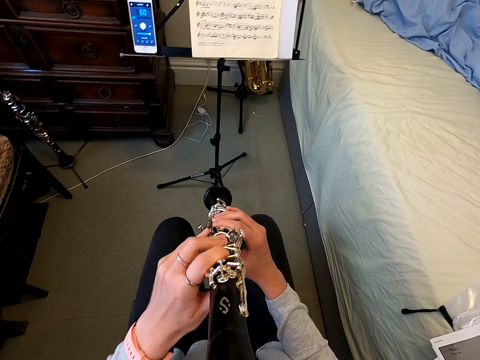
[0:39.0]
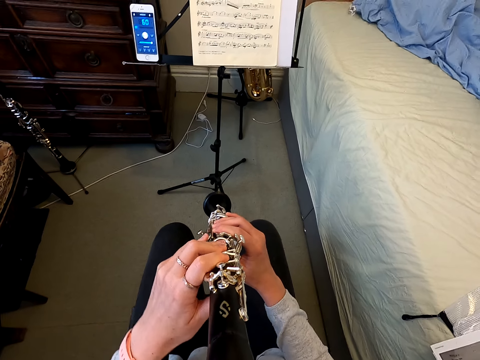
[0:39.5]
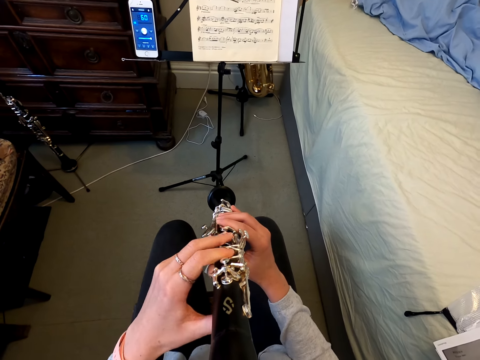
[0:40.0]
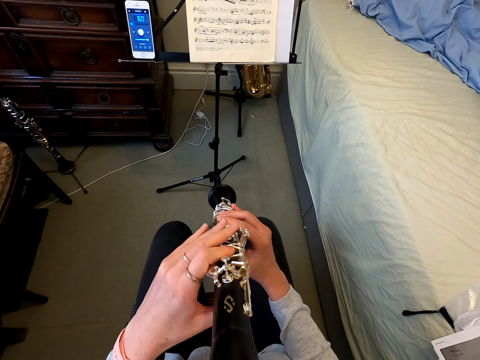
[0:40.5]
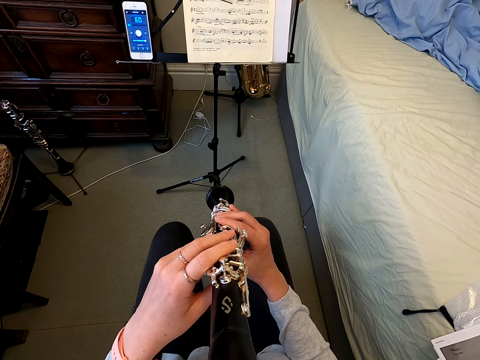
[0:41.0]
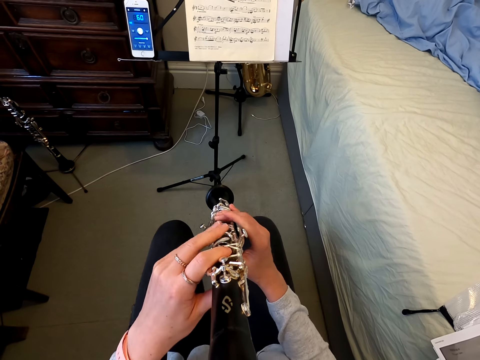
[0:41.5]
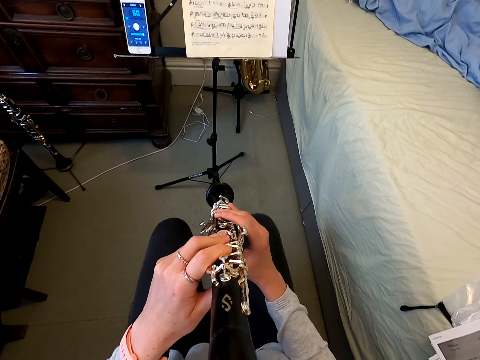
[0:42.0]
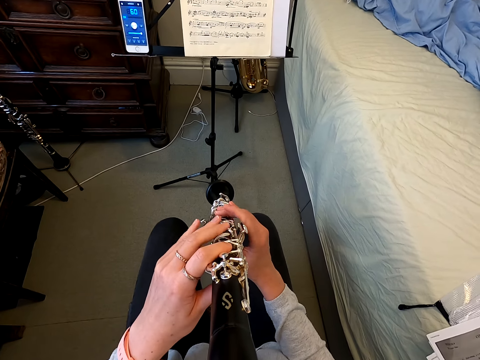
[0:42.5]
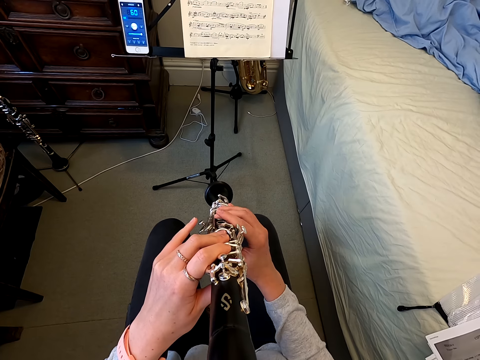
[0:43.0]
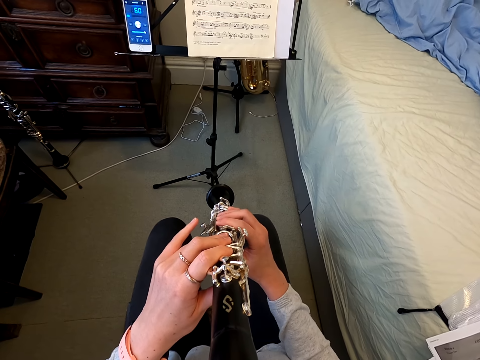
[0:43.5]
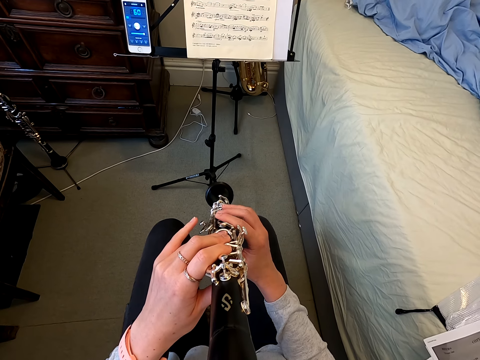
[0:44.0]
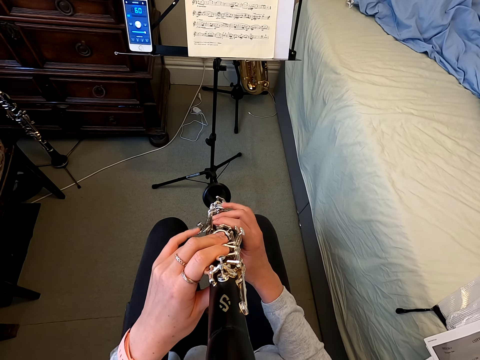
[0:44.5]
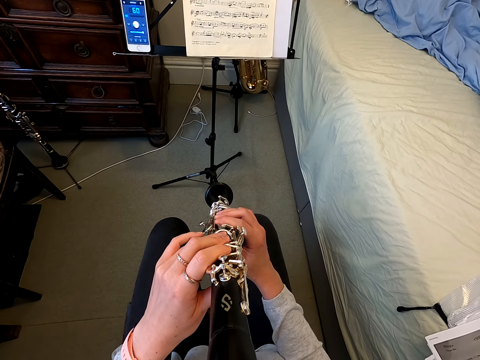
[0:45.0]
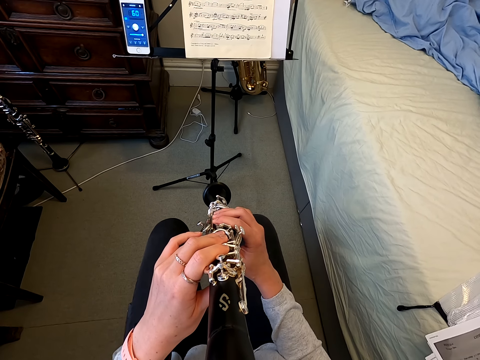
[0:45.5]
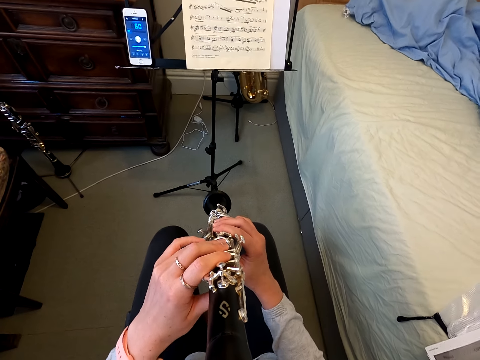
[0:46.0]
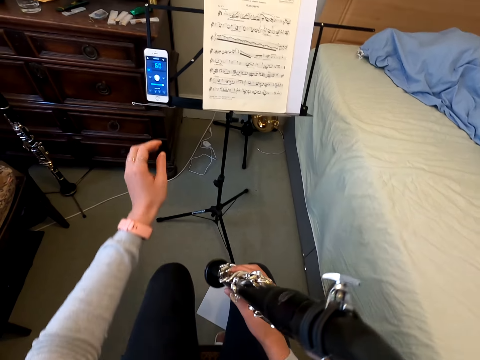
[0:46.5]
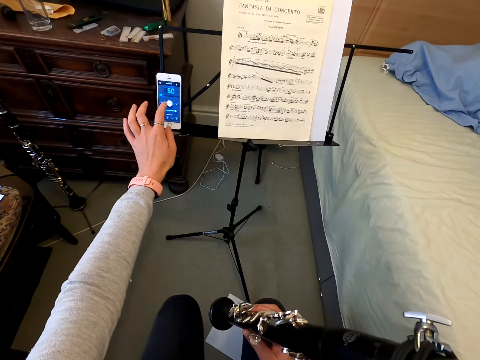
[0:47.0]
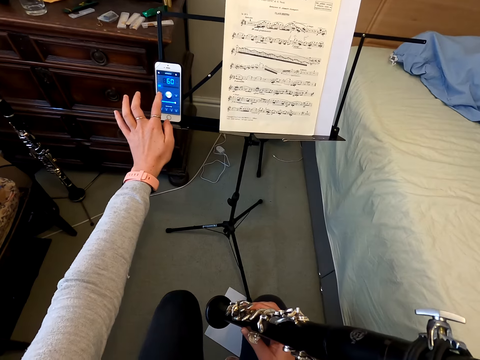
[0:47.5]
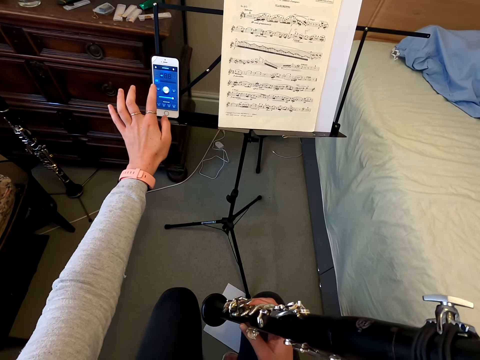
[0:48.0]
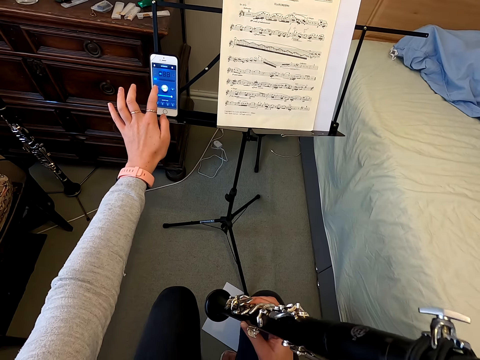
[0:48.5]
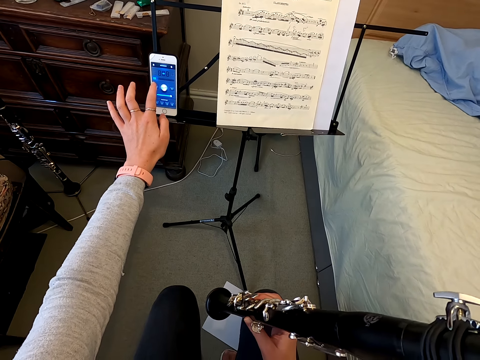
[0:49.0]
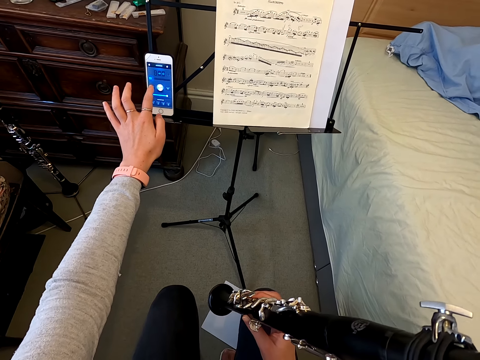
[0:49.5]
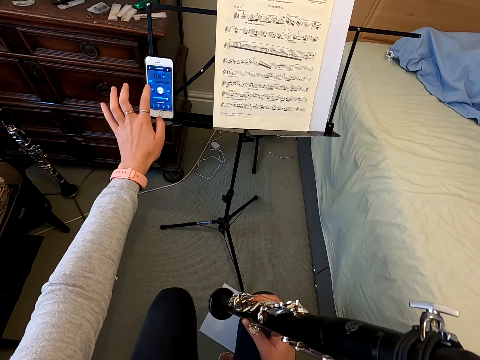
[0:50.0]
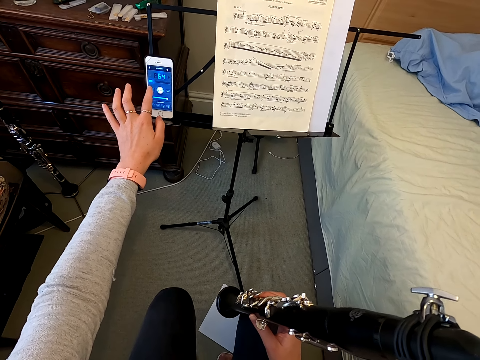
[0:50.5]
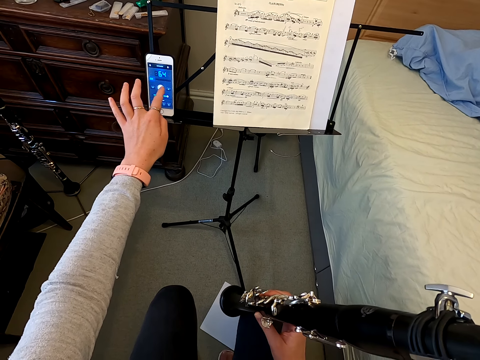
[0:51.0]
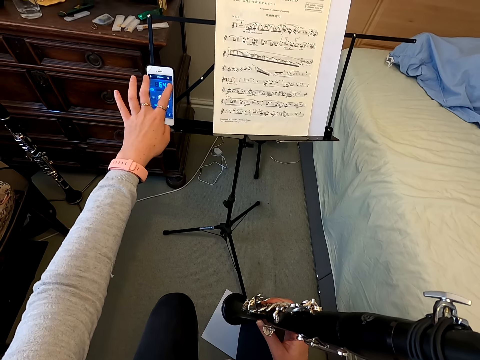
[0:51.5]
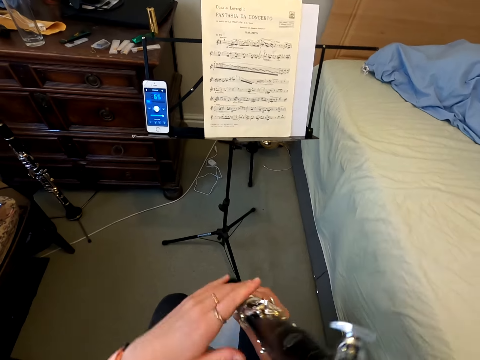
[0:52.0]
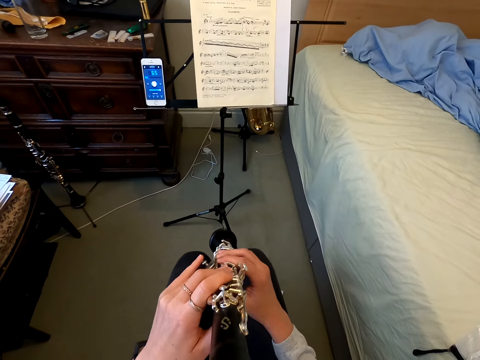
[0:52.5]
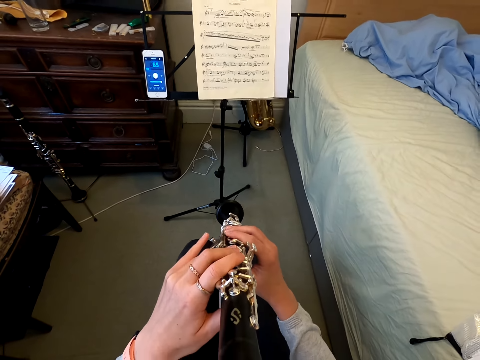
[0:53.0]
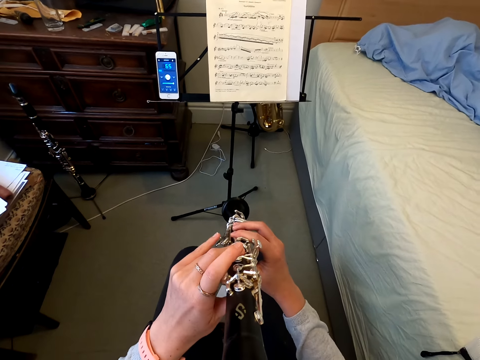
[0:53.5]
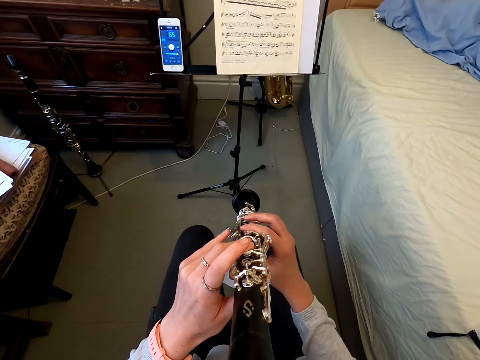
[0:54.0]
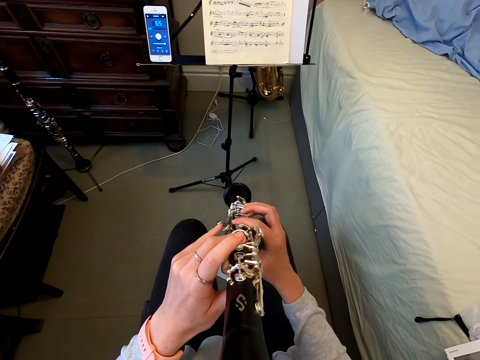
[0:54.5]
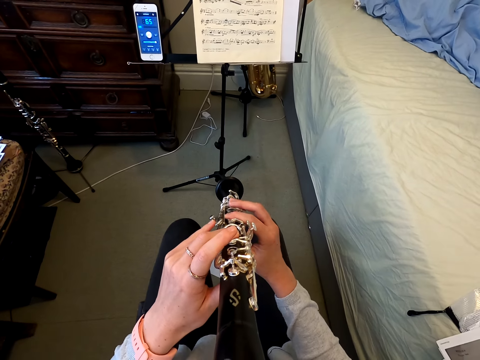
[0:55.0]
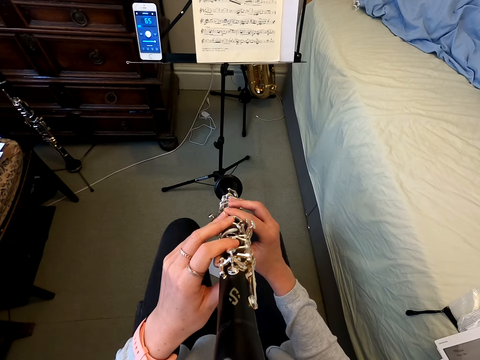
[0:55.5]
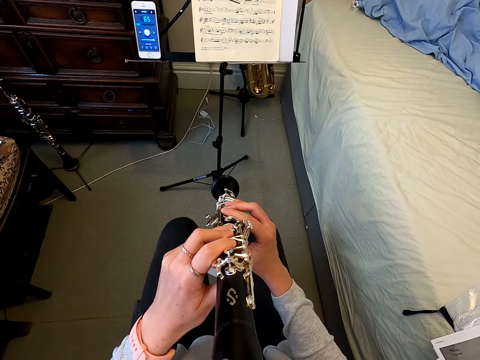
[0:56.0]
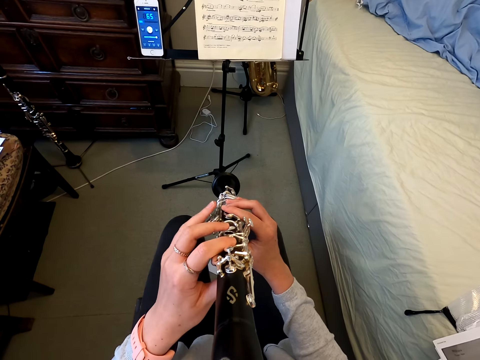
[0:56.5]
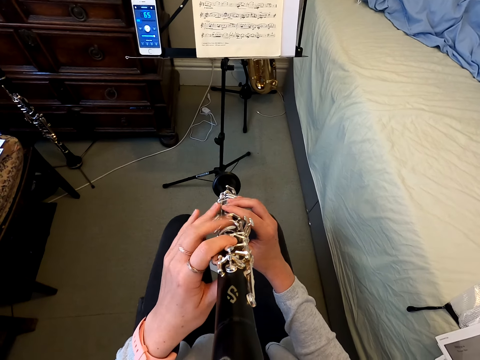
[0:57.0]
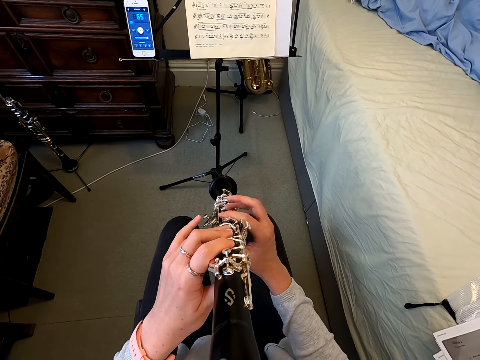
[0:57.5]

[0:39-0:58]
The camera wearer lifts the flute. They tap on the phone. They hold a reed instrument and play with the reed instrument.

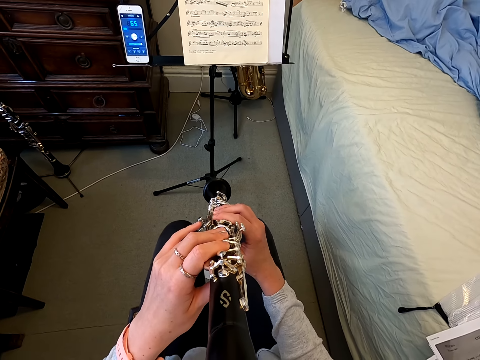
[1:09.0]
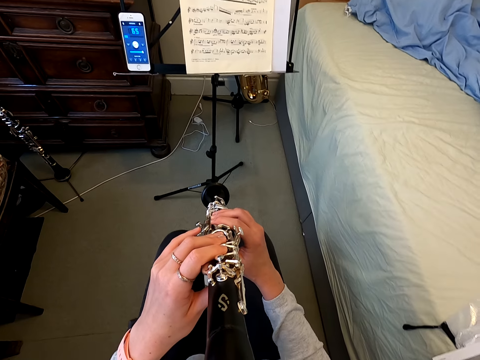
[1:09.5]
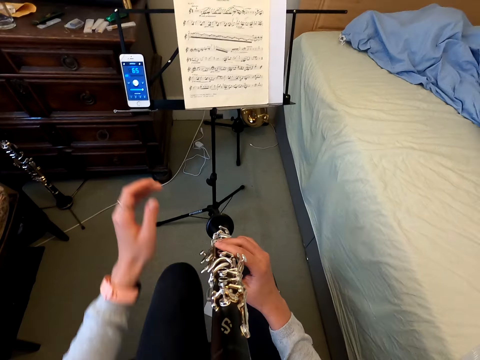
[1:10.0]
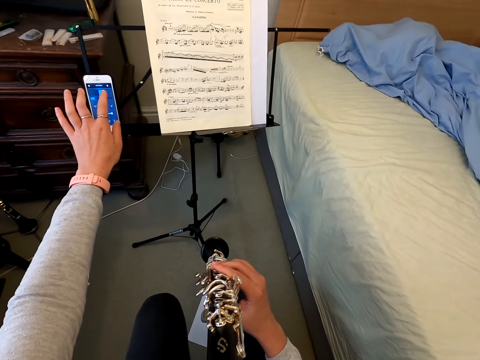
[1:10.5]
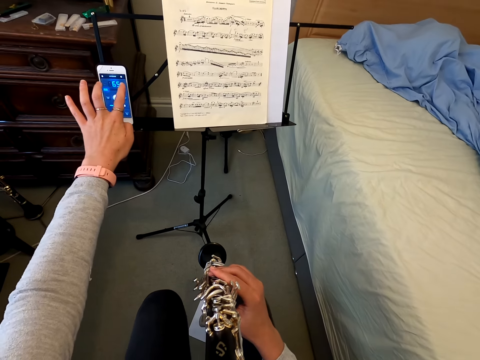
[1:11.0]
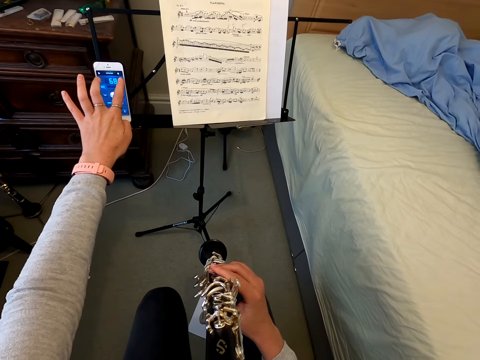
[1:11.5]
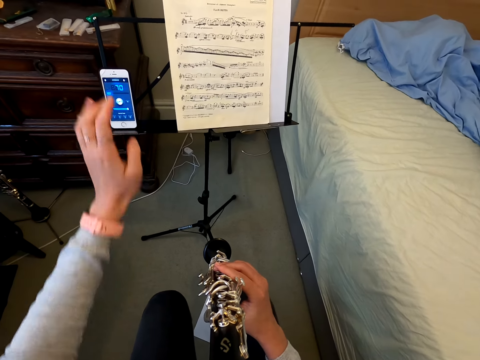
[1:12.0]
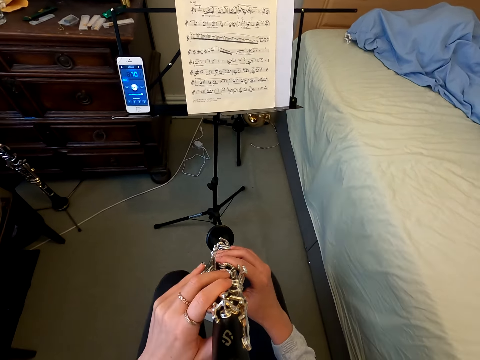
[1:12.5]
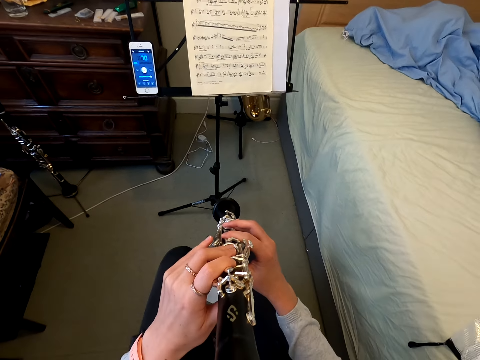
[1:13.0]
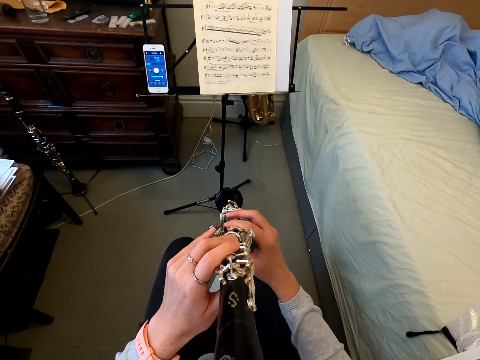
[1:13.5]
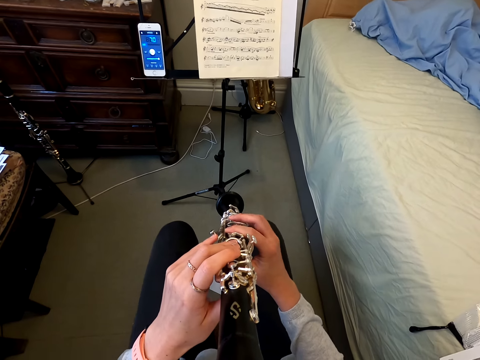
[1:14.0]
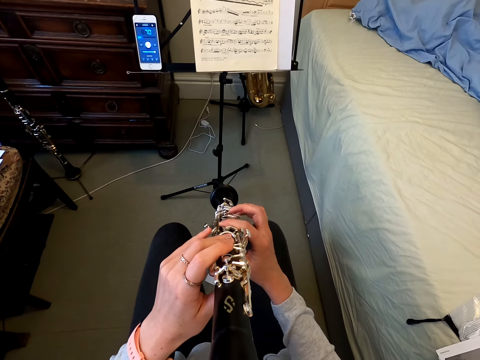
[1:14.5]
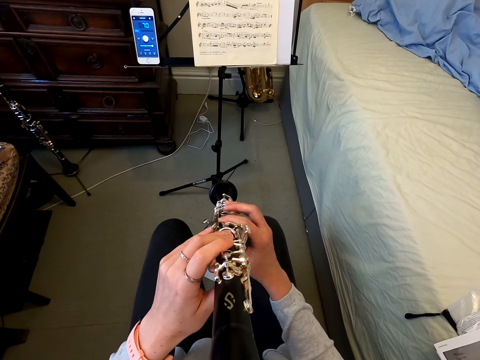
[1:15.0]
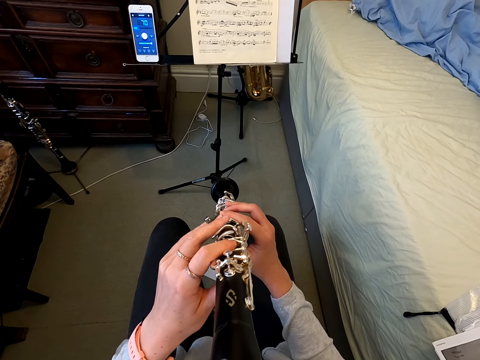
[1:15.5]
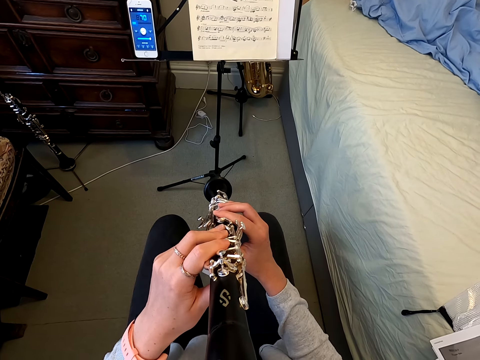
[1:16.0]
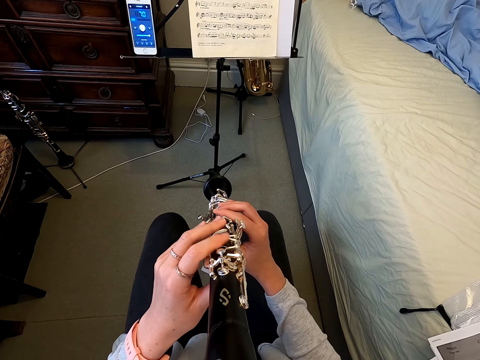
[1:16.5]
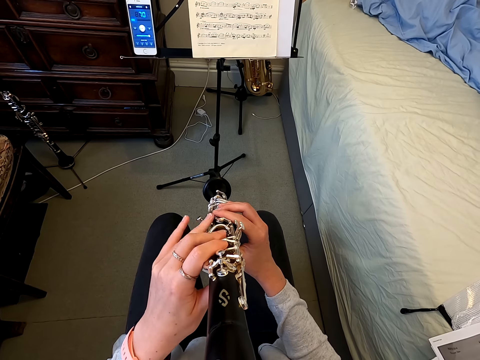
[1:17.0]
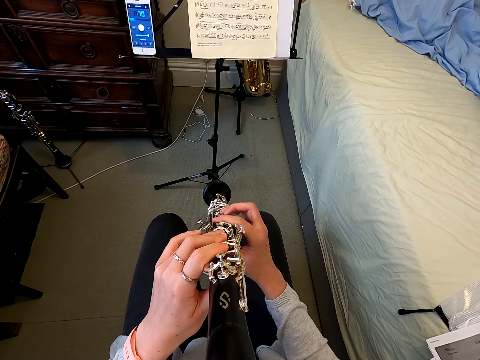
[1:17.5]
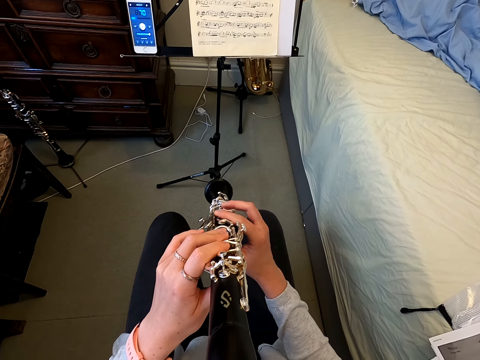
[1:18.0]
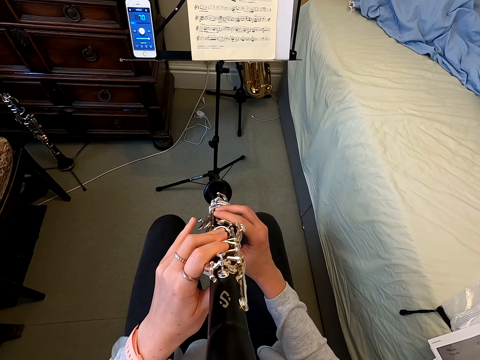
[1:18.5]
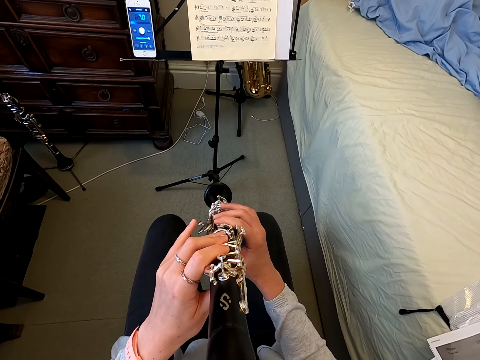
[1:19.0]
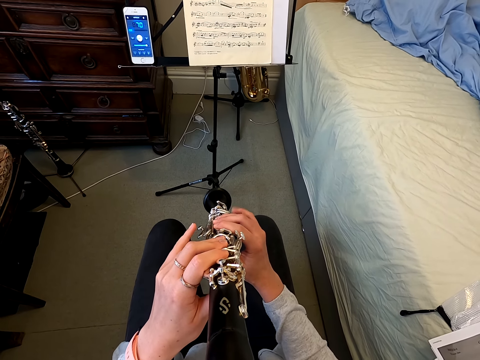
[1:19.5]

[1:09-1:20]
The camera wearer taps on the phone. They hold a reed instrument and play with the reed instrument.
